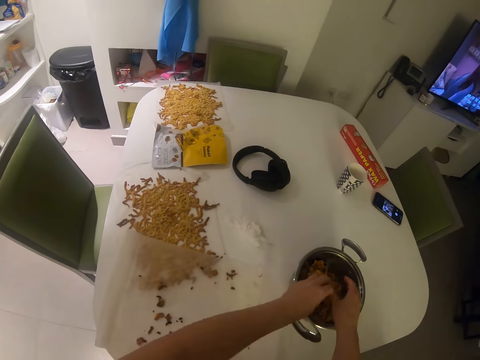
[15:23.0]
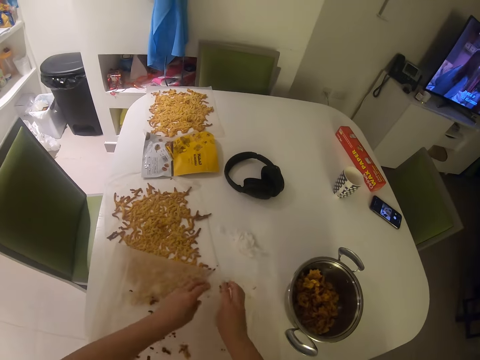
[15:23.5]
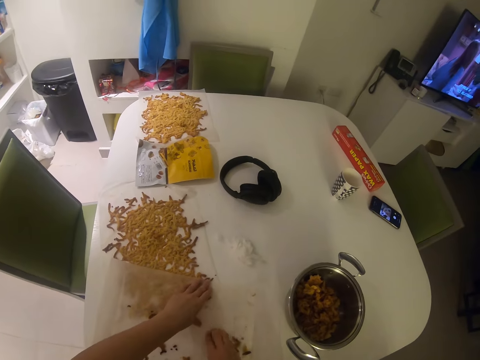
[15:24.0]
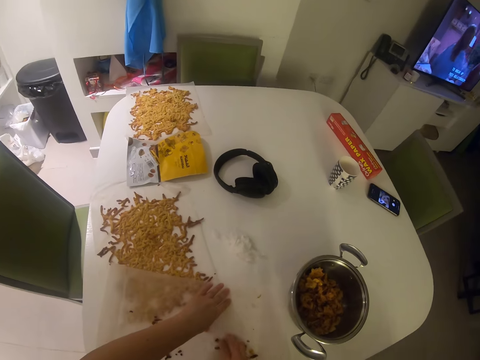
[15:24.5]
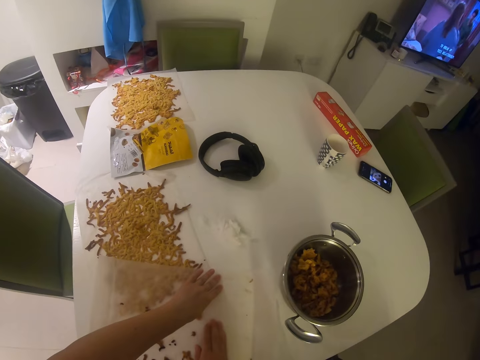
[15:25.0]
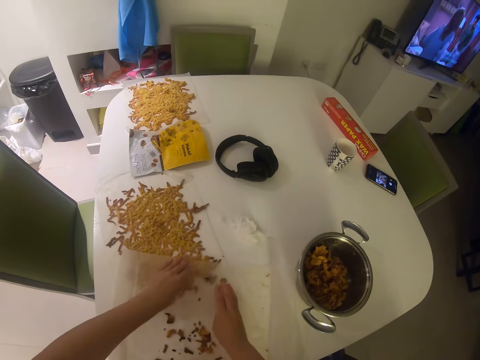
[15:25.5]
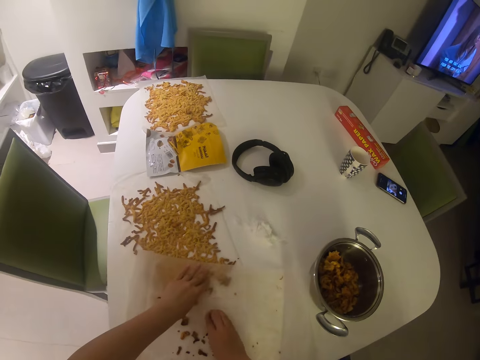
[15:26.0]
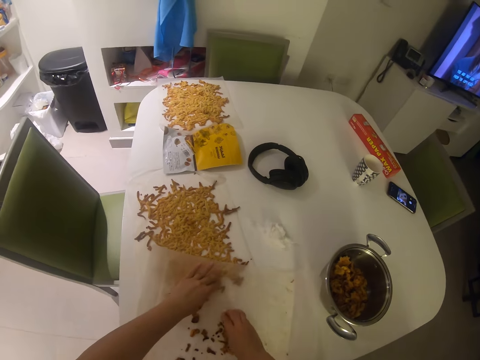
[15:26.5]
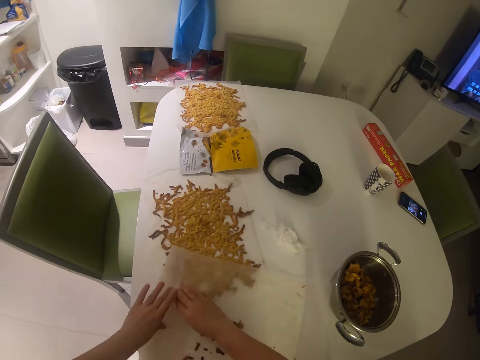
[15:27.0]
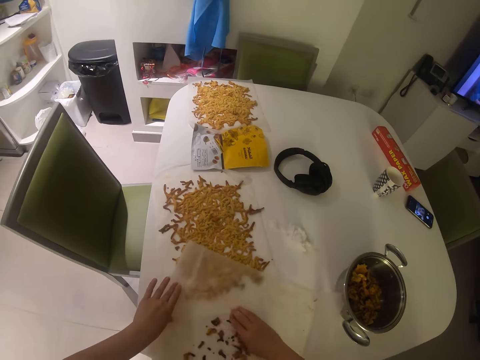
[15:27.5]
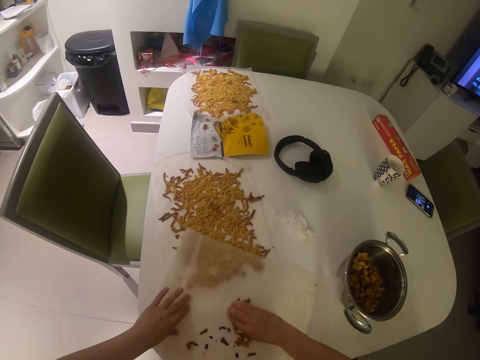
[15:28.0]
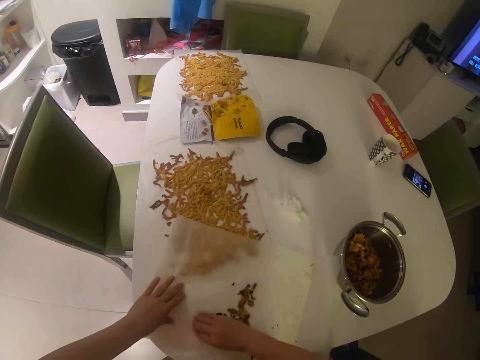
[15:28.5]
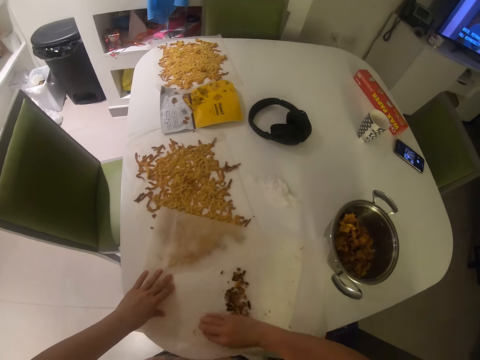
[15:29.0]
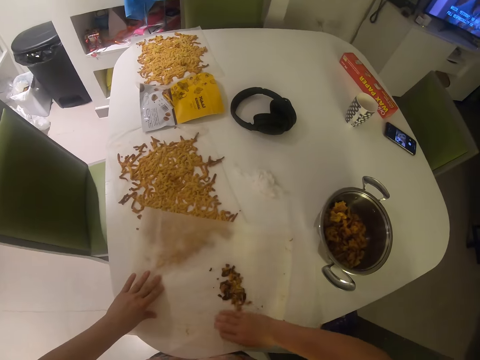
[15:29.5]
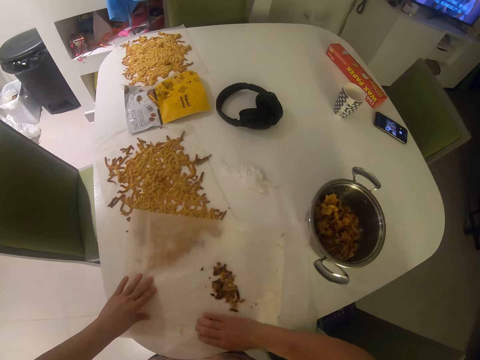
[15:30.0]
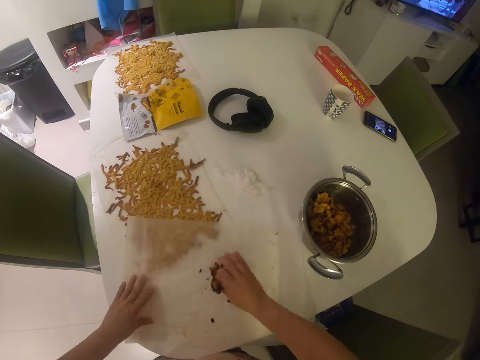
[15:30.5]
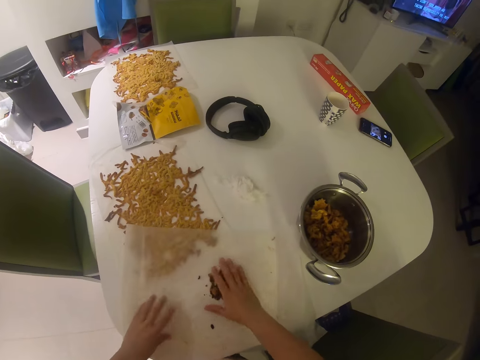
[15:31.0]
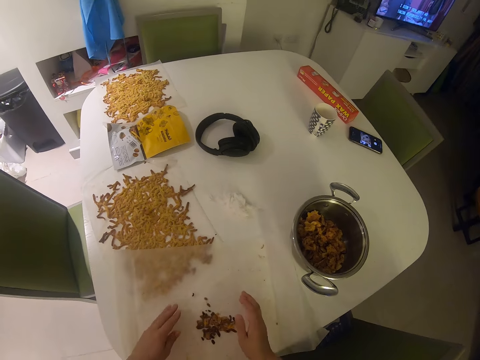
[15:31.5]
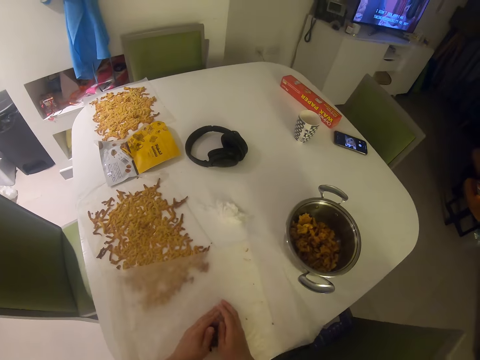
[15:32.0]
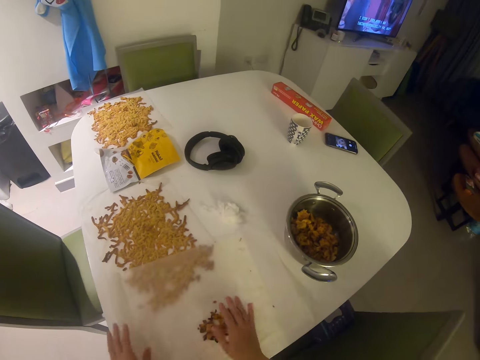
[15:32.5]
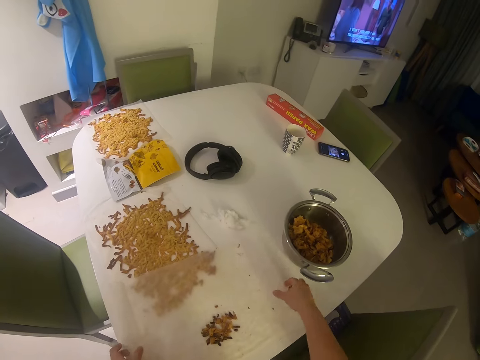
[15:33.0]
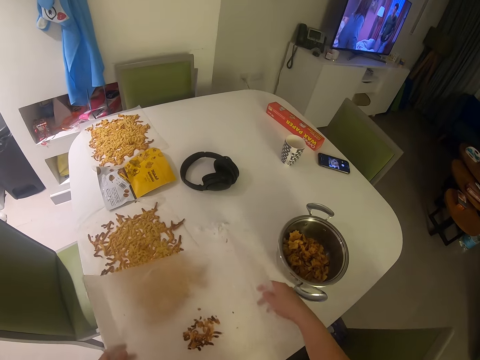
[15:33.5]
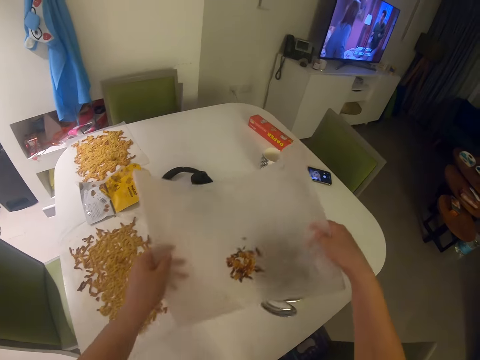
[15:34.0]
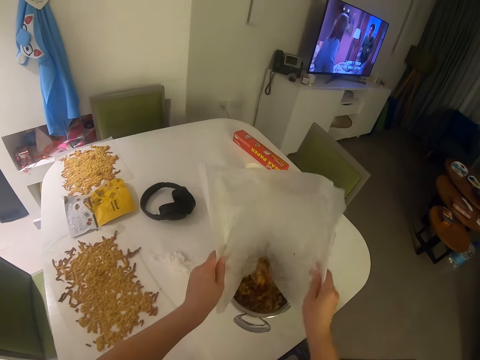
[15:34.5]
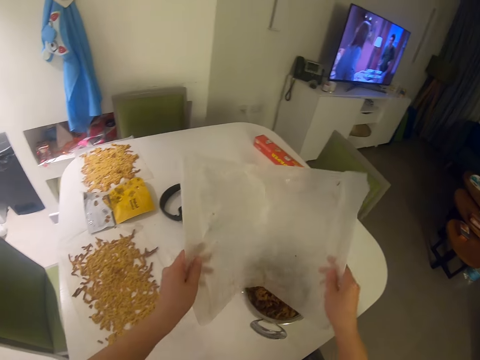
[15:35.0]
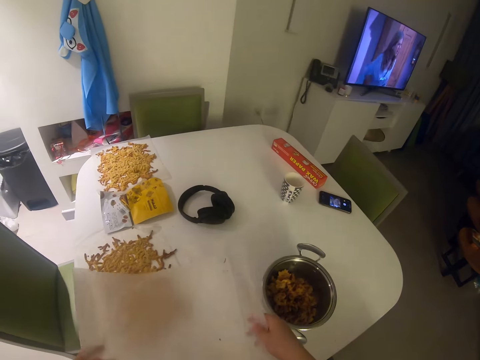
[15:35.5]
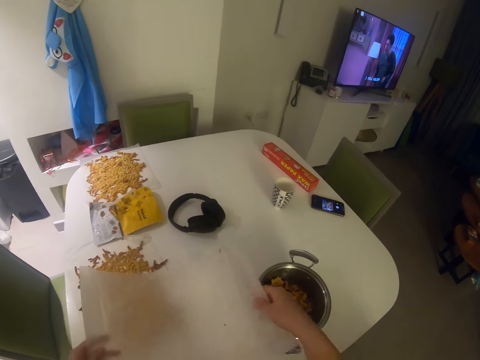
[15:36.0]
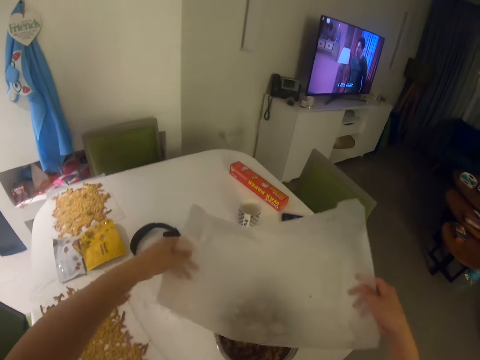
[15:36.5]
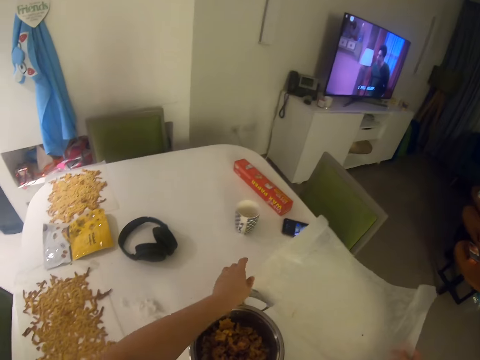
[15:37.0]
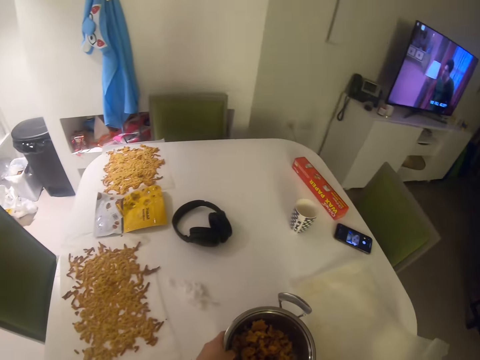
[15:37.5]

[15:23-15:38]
The camera wearer drops something in the cooking pot. They swing their hand. They hold the paper. They move something. They swing their hand. They move something. They swing their hand. They pick up the paper that is holding something. They pour the crumbs of the food item into the pot with both hands. They swing their hand. They drop the nylon on the table with their right hand. They move the cooking pot.

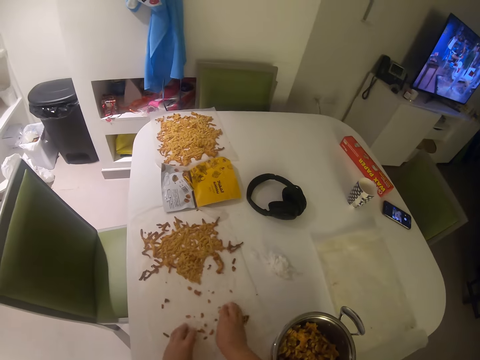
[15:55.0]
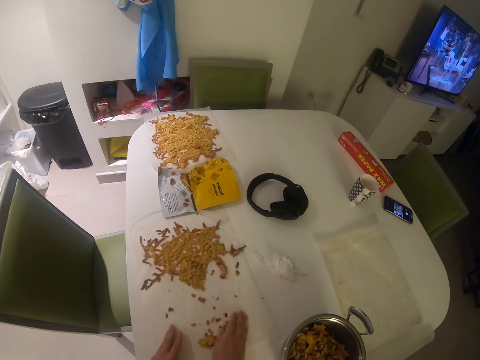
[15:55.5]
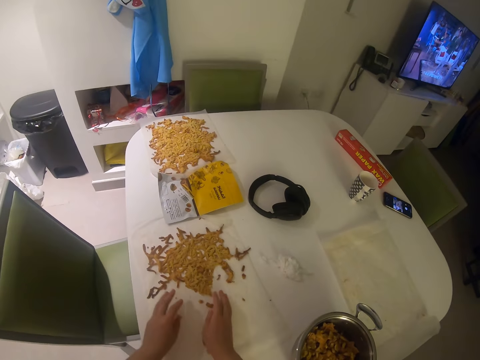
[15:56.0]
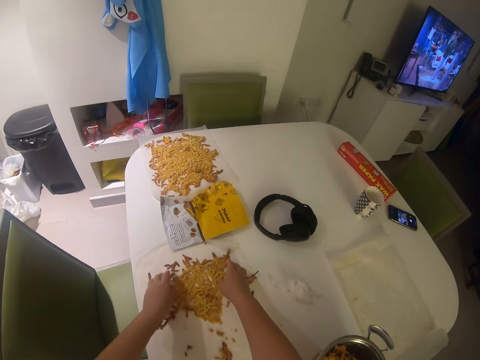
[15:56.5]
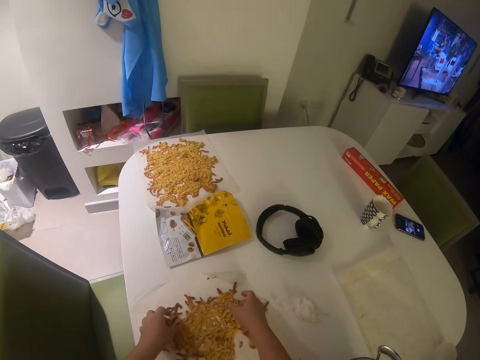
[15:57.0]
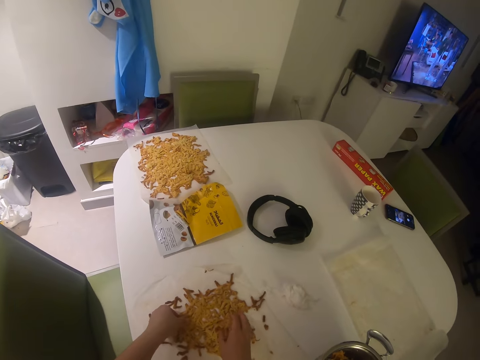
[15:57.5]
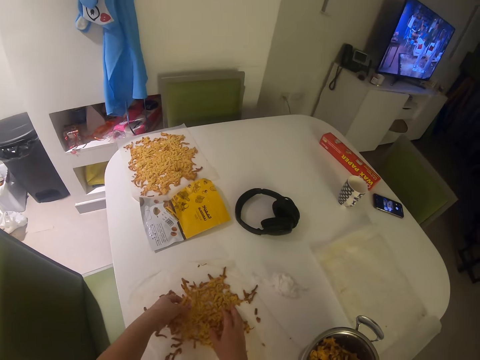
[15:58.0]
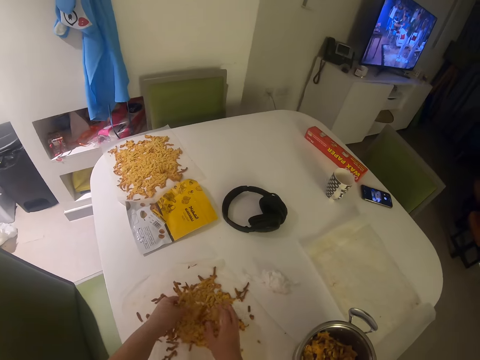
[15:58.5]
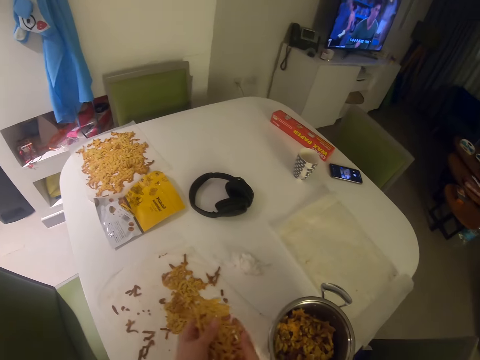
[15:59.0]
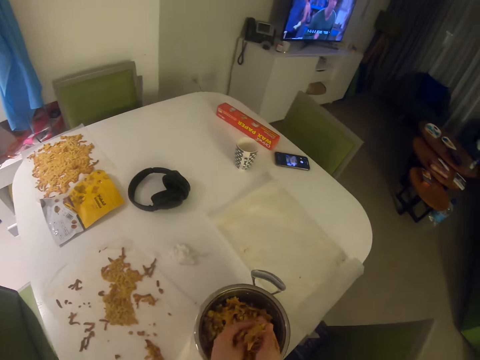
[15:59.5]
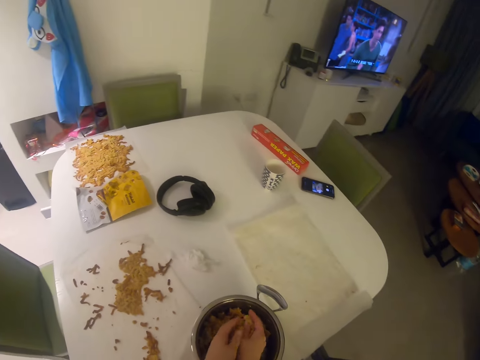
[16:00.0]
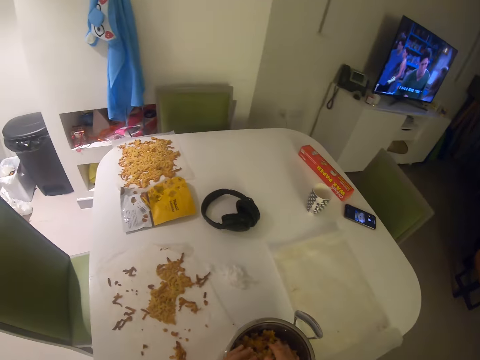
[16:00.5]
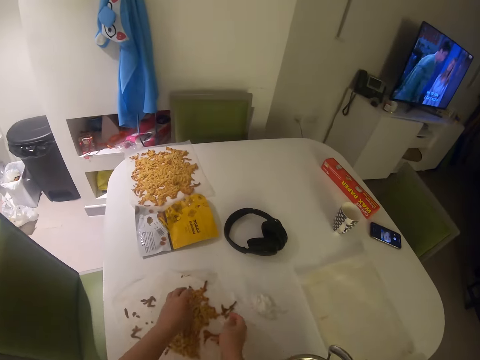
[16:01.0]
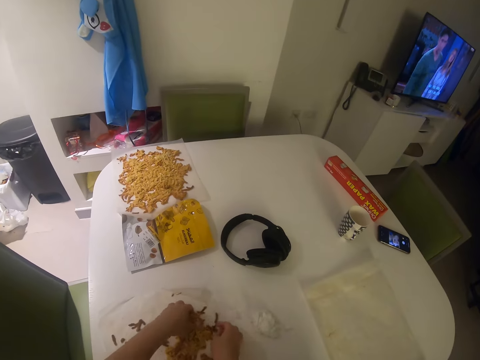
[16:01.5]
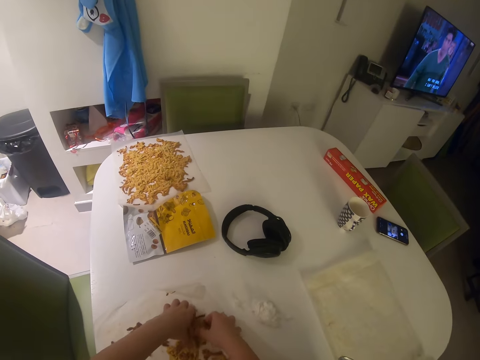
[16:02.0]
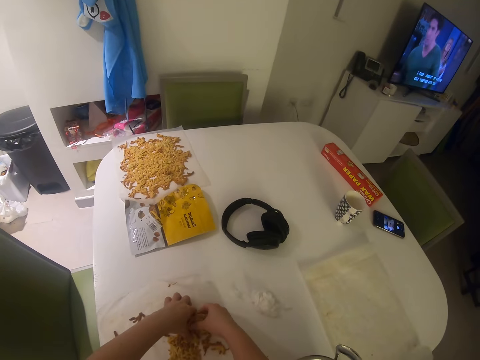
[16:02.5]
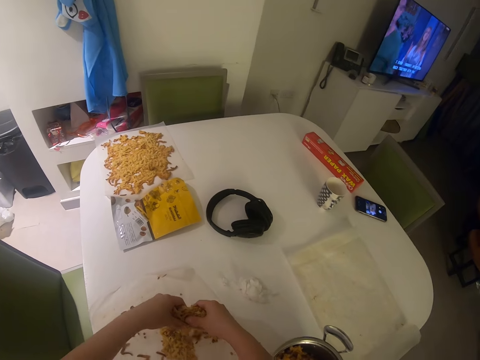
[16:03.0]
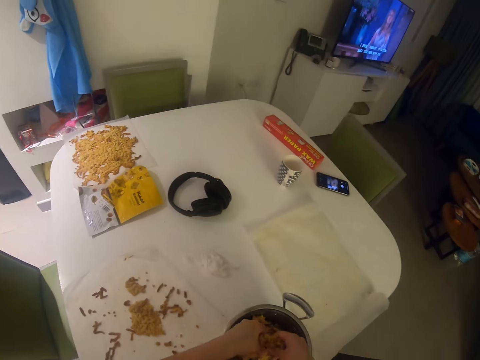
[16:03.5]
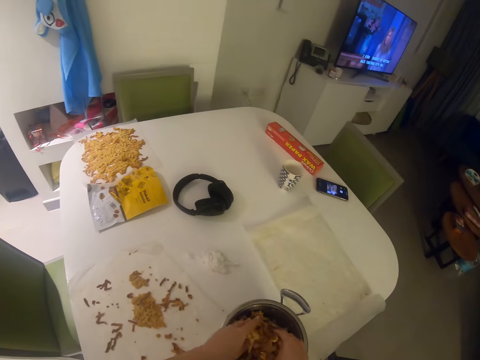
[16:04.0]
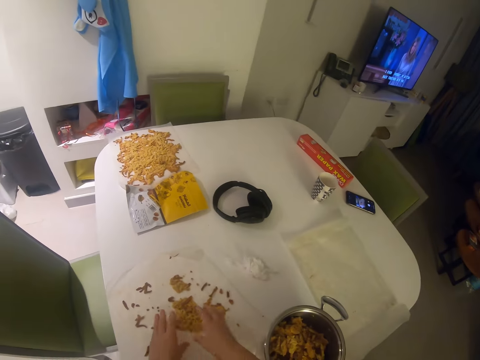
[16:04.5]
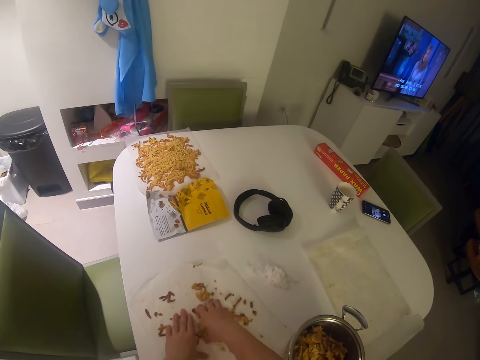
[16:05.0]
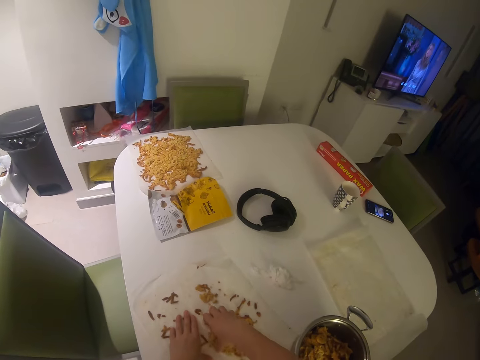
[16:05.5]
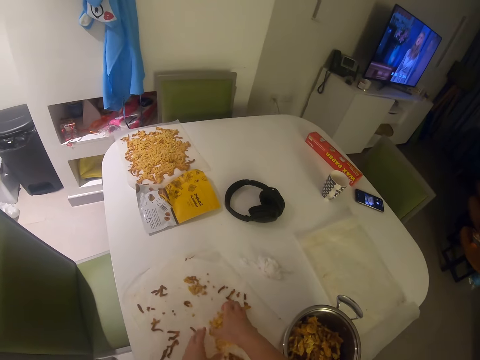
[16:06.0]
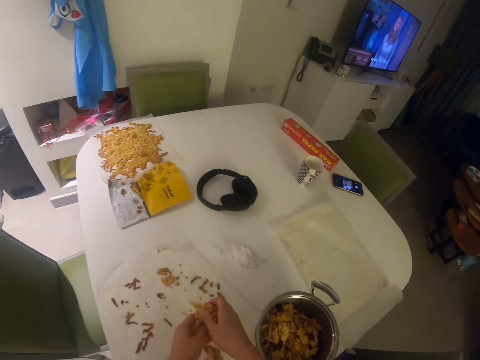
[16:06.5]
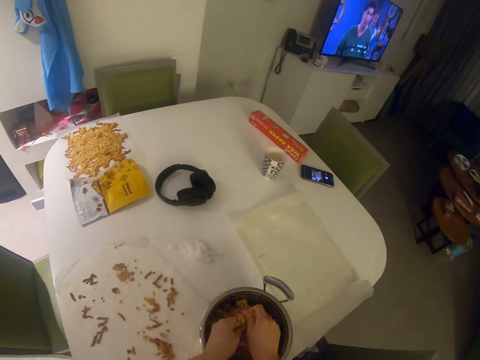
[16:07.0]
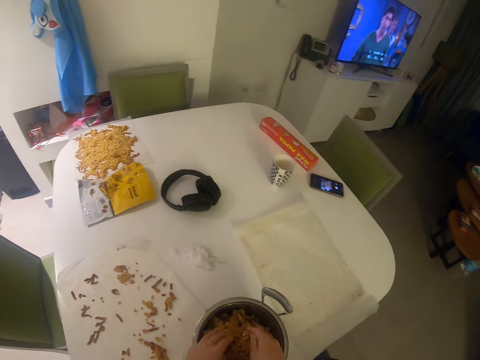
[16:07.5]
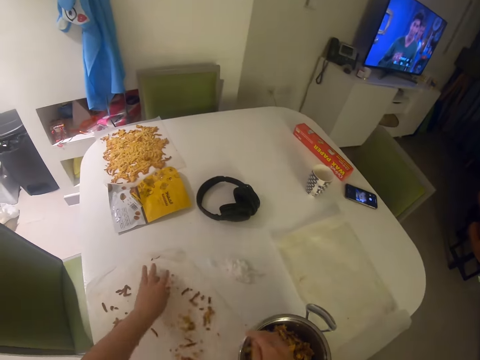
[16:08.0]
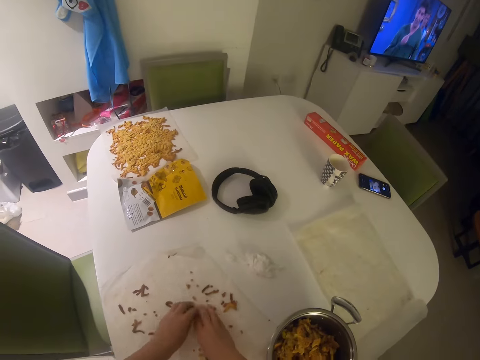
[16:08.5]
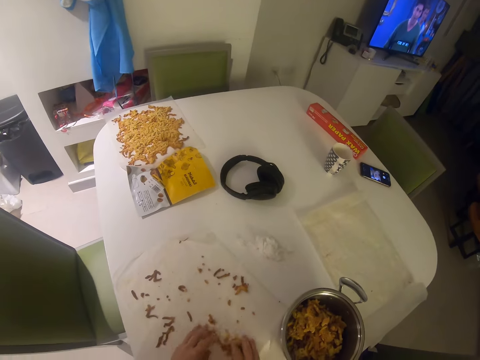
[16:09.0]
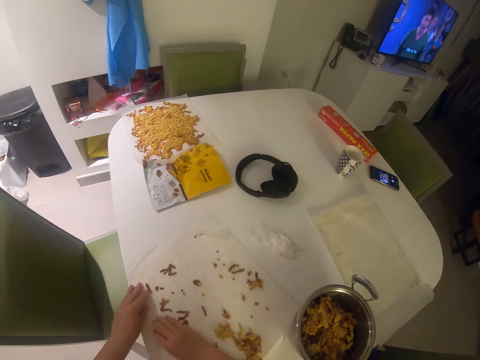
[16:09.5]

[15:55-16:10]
The camera wearer picks something. They swing their hand. They drop something in the cooking pot. They swing their hand. They pick something. They swing their hand. They drop something in the cooking pot. They swing their hand. They pick something. They swing their hand. They drop something in the cooking pot. They swing their hand. They gather the food items on the nylon with both hands. They move something on the paper.
